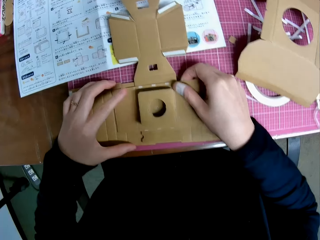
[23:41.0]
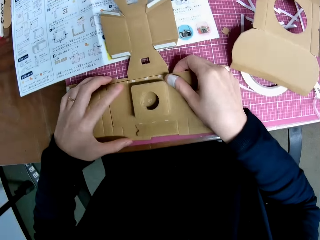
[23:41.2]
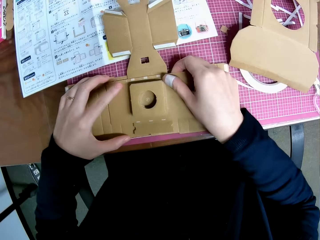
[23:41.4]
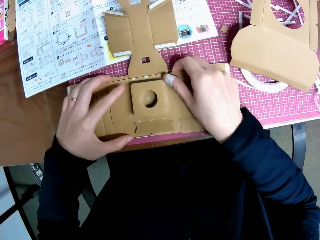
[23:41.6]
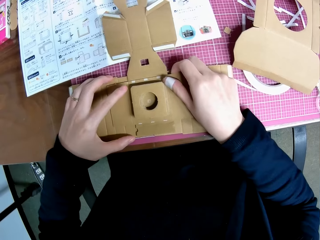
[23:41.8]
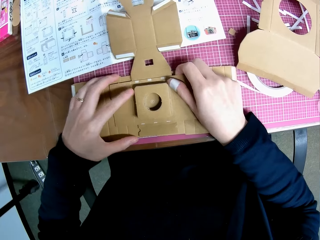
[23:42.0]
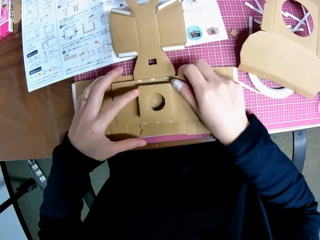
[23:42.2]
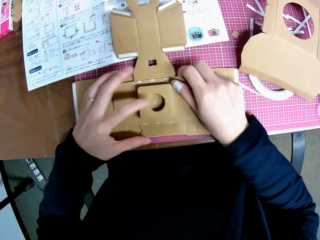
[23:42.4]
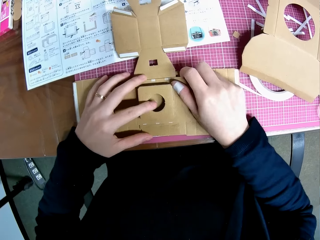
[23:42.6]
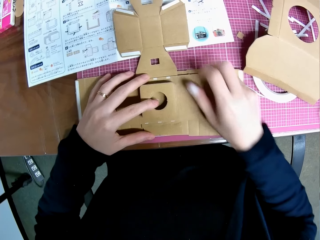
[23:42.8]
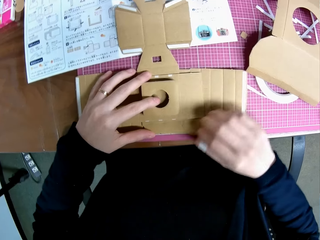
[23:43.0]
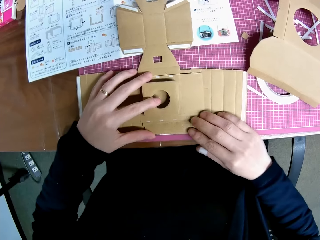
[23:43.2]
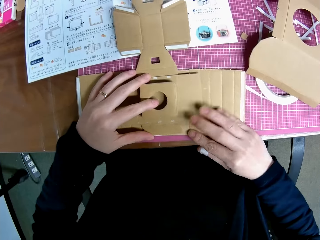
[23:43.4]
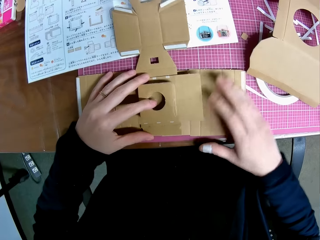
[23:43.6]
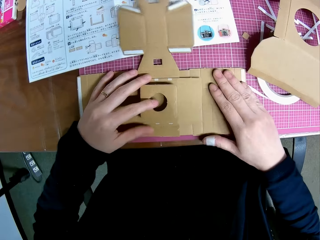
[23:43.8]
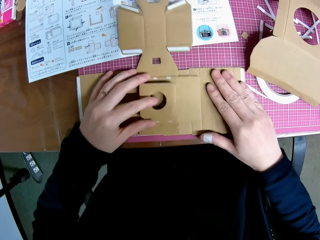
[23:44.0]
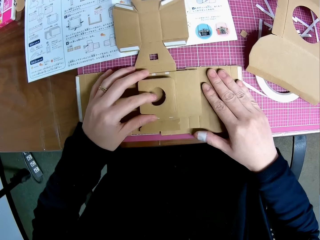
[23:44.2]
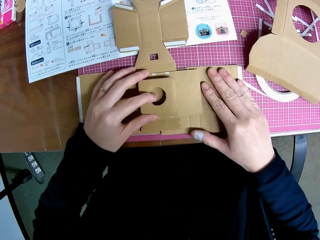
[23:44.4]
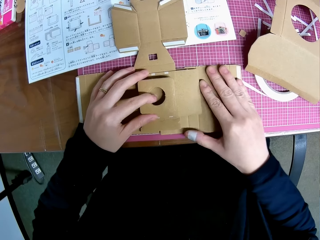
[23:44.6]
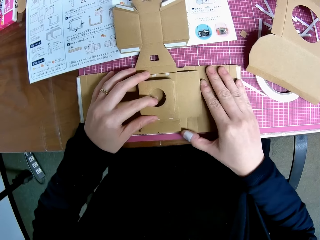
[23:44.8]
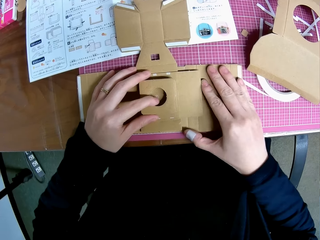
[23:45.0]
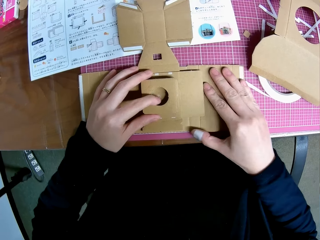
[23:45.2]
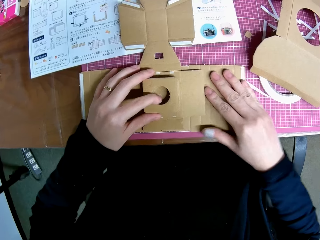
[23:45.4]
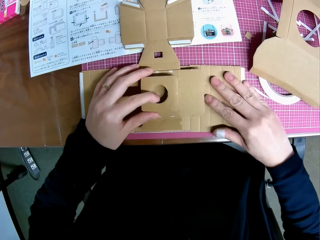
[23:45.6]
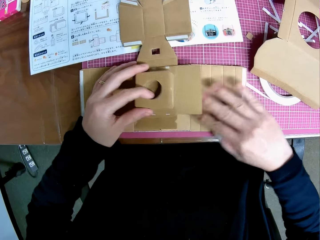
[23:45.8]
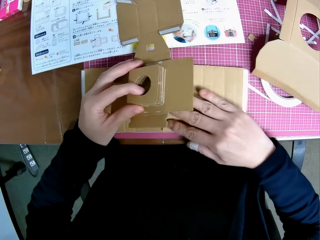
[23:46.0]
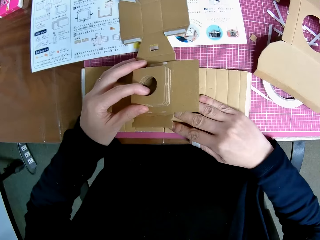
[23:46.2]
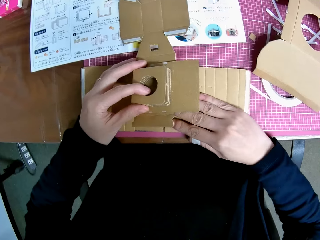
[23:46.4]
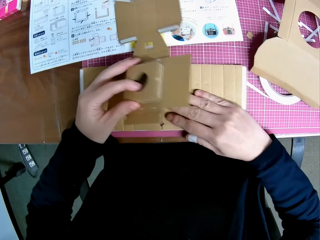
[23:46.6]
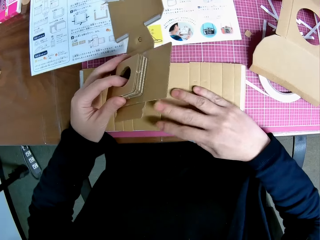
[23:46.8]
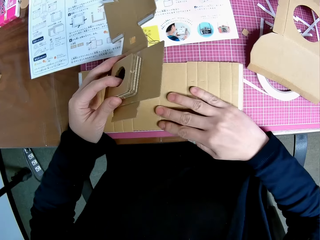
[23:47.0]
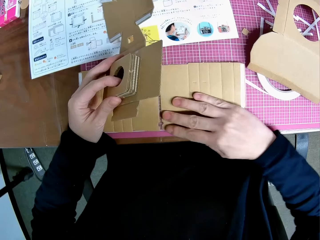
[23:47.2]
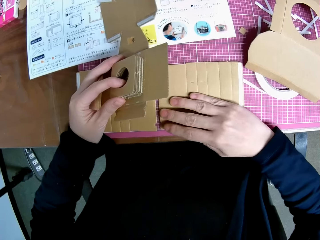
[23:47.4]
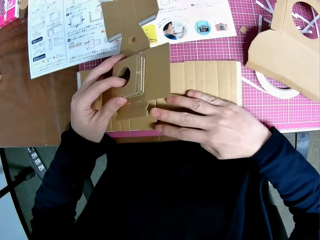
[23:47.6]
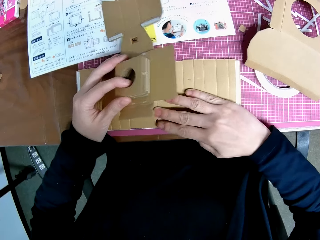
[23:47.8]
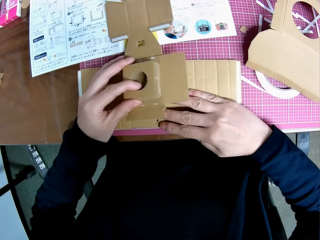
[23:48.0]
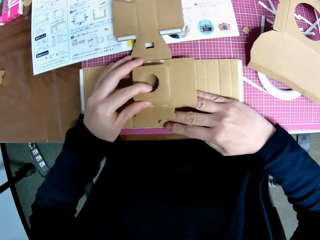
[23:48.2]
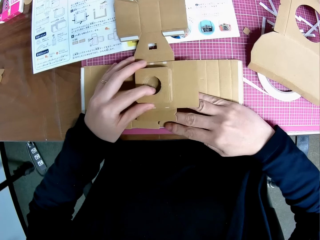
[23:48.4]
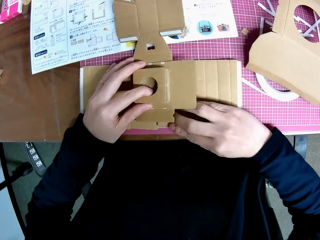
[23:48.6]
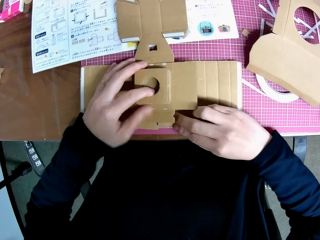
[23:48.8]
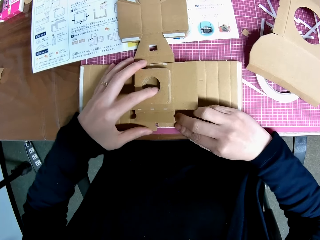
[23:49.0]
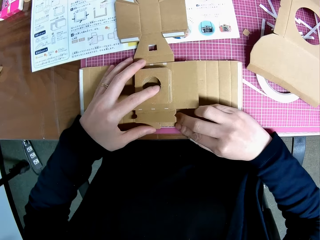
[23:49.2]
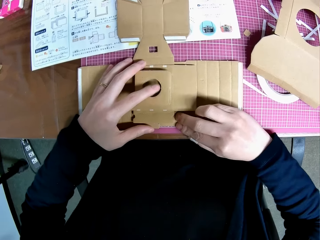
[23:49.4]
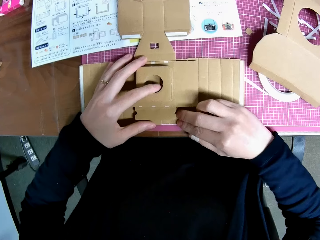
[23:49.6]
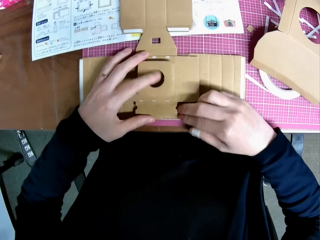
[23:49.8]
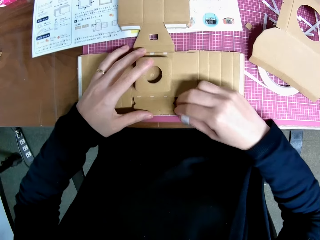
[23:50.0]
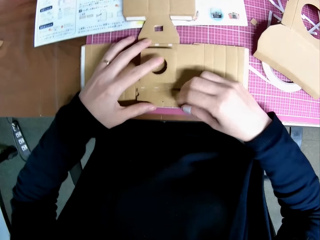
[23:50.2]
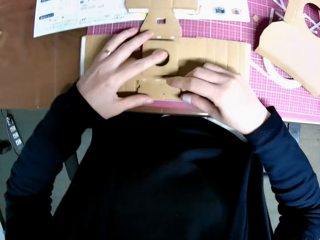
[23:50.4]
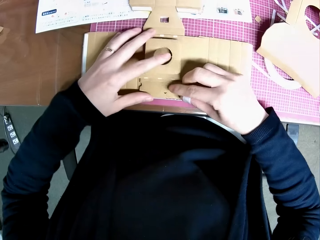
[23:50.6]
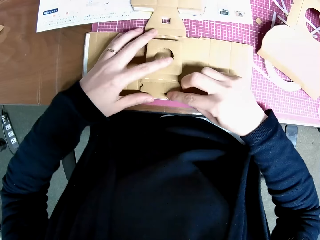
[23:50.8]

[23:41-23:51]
The camera wearer places the carton on the two cartons on the table. They adjust the cartons.

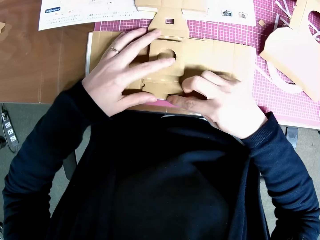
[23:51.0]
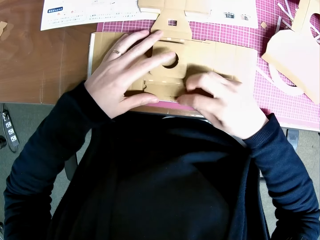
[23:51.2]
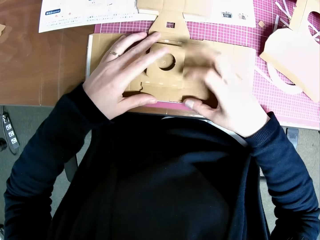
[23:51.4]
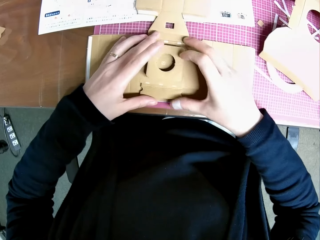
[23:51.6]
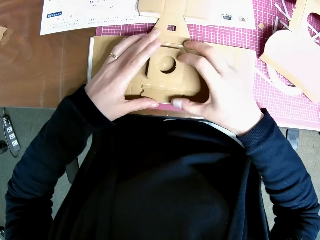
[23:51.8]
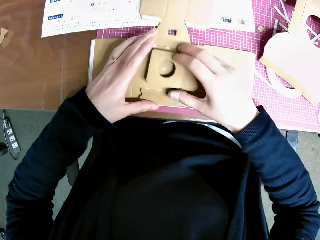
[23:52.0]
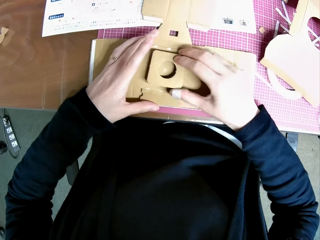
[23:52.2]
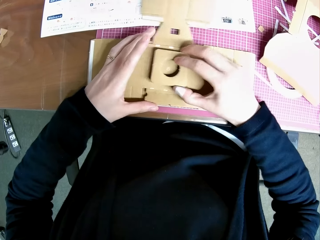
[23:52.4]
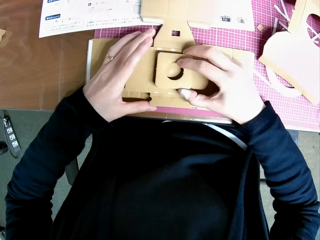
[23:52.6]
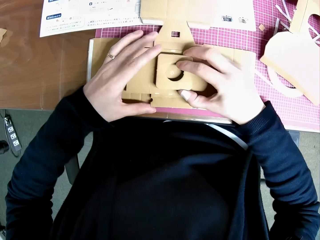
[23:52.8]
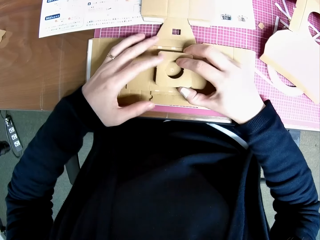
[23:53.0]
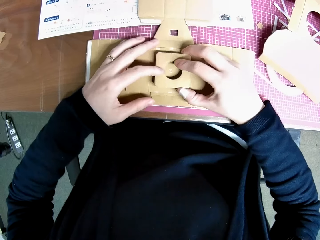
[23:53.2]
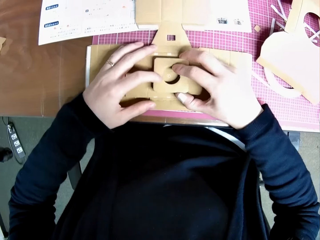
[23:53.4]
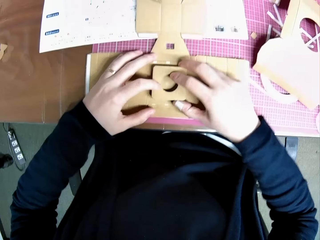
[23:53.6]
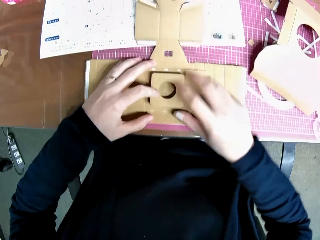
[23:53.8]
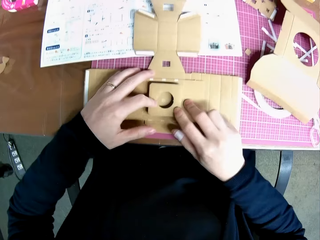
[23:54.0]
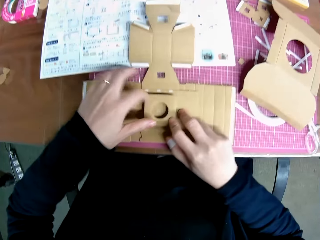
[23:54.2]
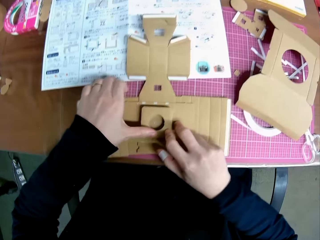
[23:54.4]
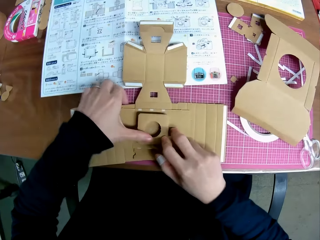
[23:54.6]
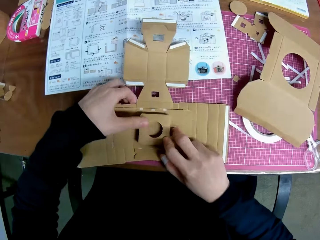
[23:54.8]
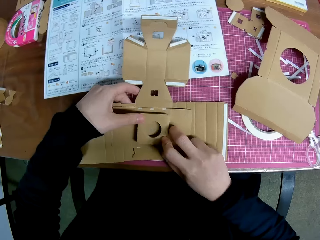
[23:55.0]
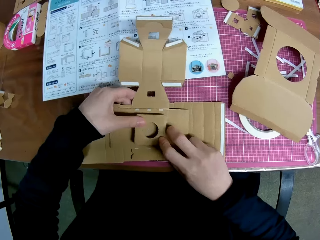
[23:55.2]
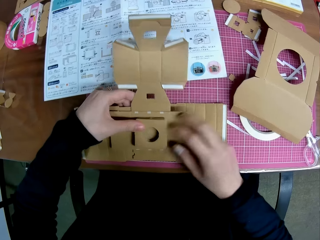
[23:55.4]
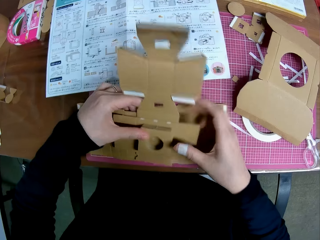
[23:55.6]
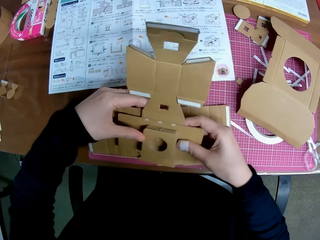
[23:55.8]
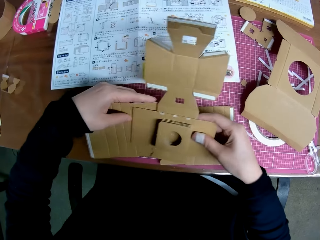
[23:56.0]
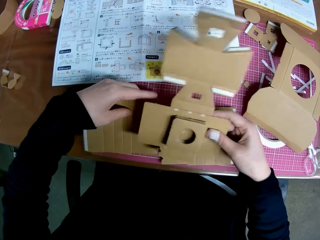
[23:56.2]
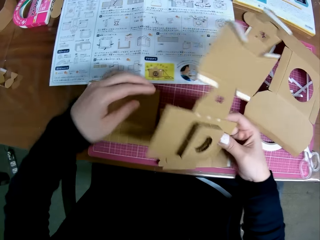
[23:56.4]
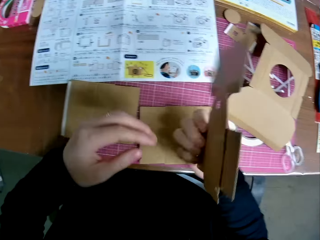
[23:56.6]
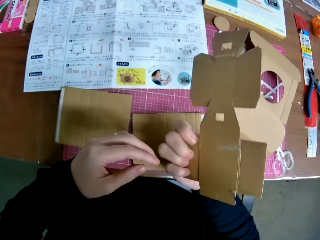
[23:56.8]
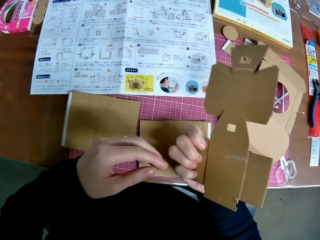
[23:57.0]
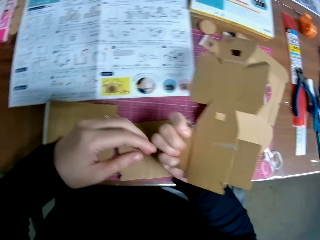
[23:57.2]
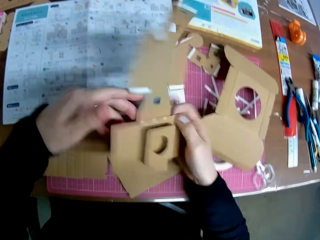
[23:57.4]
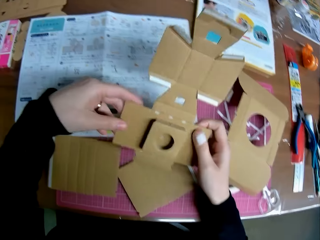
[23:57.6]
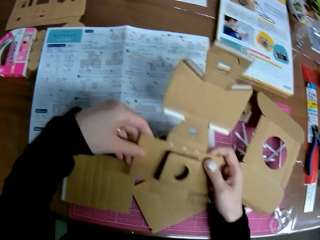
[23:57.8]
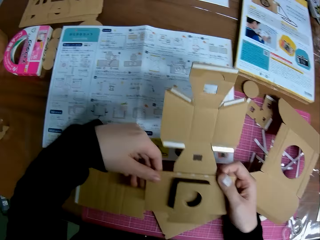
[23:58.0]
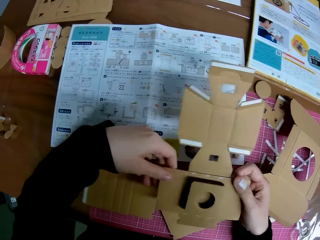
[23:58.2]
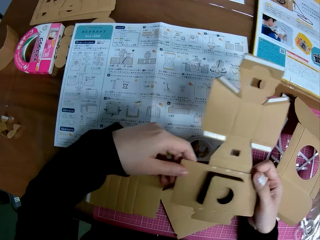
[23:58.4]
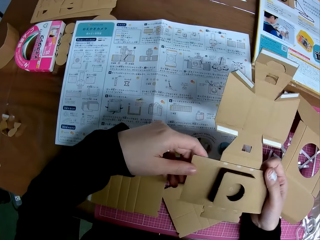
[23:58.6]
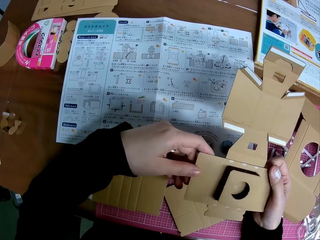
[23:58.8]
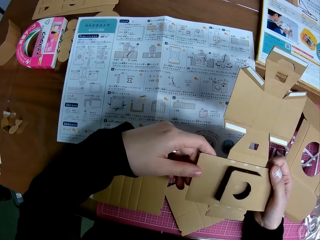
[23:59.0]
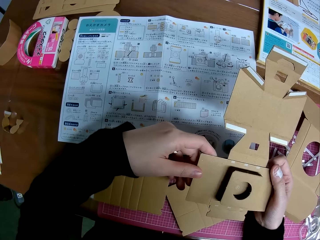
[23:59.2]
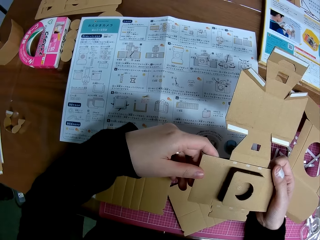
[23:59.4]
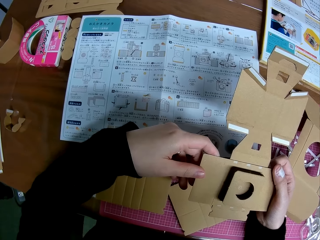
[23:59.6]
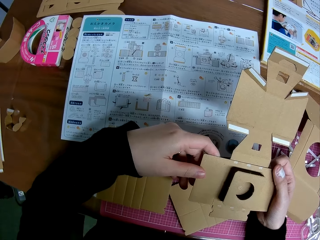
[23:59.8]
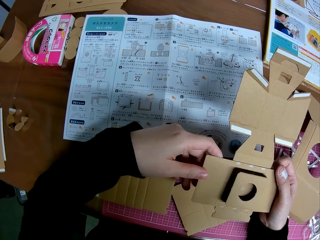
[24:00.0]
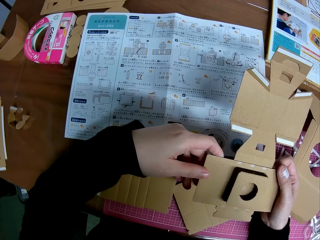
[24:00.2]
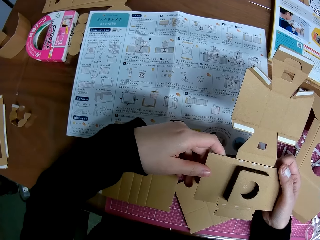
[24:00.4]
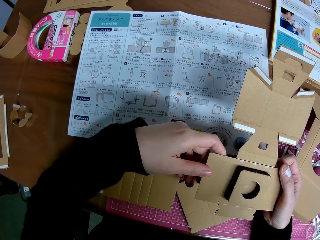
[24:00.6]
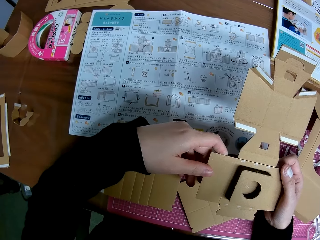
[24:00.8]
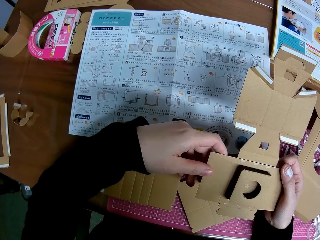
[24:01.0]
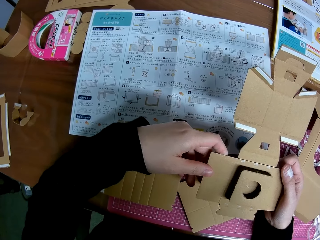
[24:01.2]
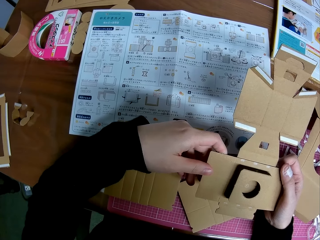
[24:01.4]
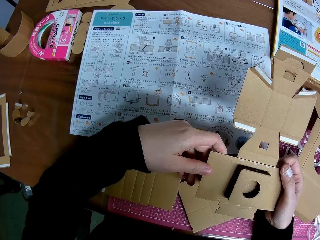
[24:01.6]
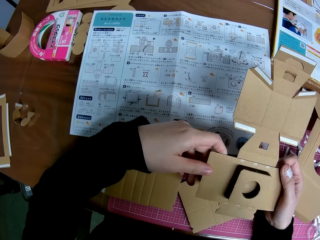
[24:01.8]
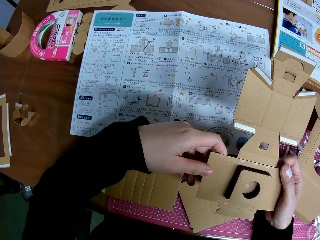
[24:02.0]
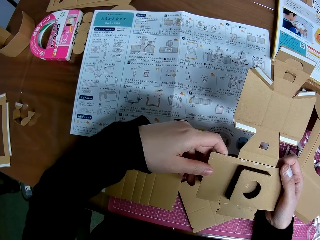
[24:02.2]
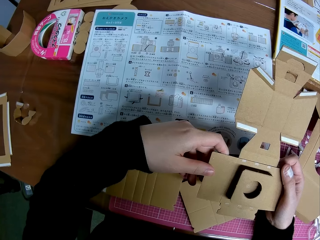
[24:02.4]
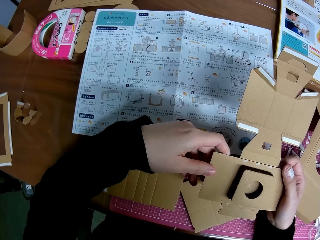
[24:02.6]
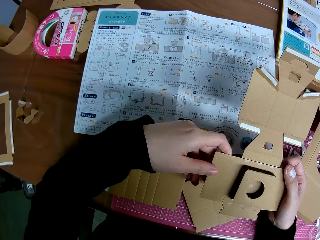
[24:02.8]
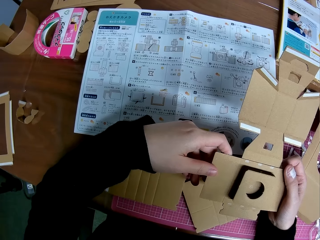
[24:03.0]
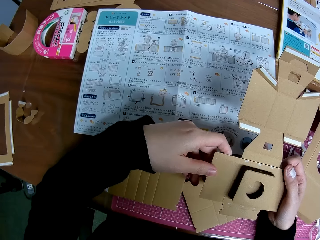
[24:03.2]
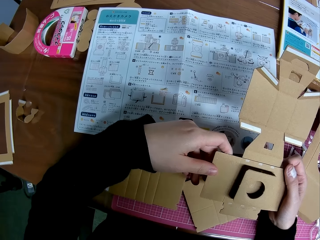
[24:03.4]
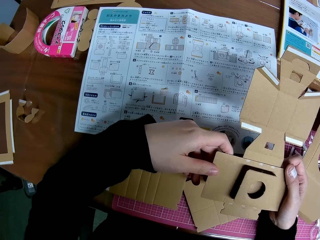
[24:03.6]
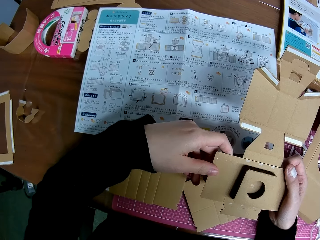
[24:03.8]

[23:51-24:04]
The camera wearer adjusts the cardboard. They lift the cardboard. They hold the cardboard with the other hand. They put the cardboard down. They turn the cardboard. They hold the cardboard with the other hand. They move the cardboard.
